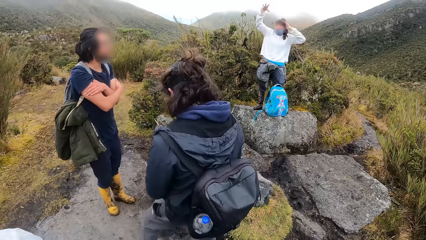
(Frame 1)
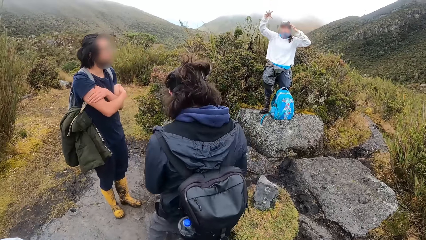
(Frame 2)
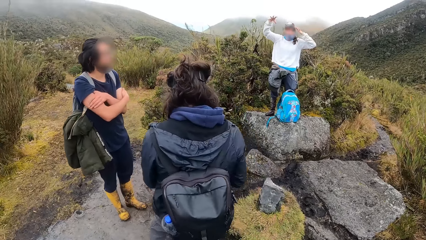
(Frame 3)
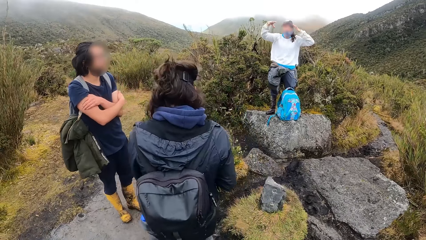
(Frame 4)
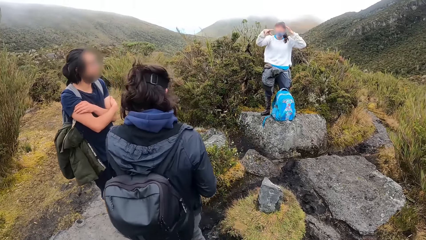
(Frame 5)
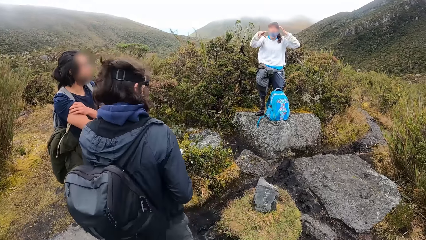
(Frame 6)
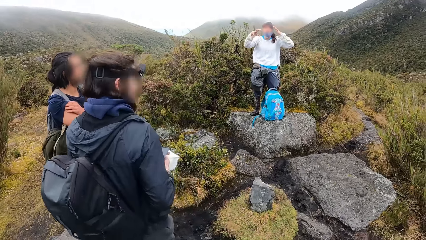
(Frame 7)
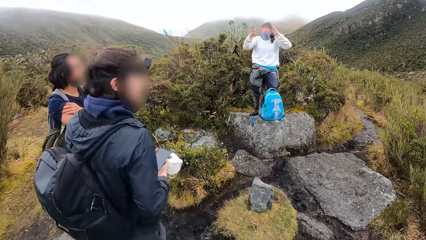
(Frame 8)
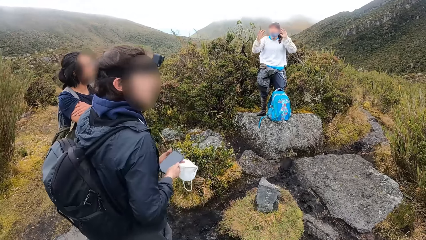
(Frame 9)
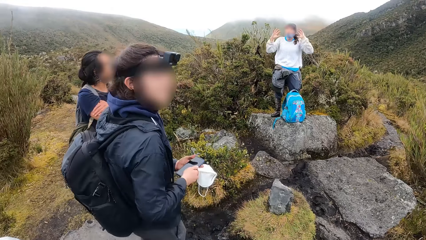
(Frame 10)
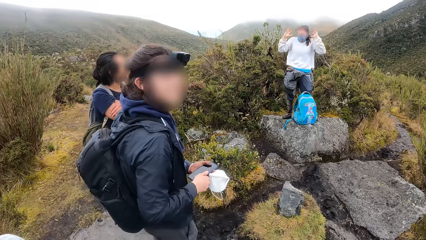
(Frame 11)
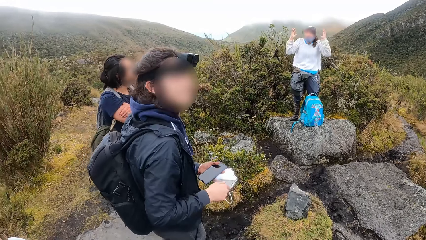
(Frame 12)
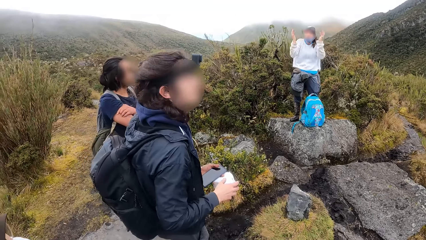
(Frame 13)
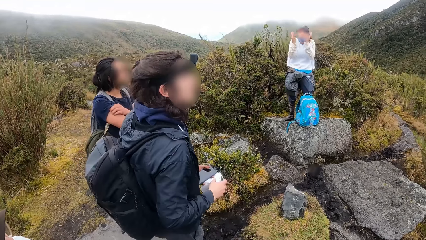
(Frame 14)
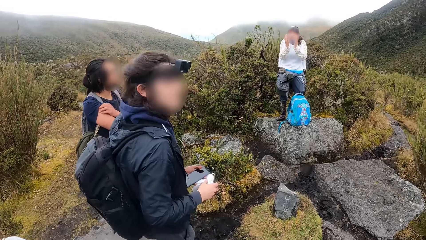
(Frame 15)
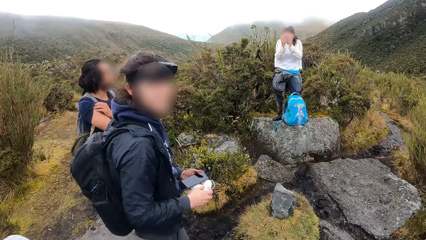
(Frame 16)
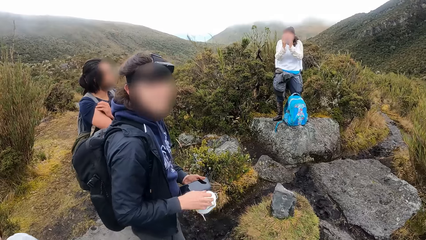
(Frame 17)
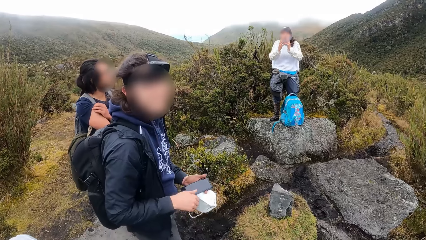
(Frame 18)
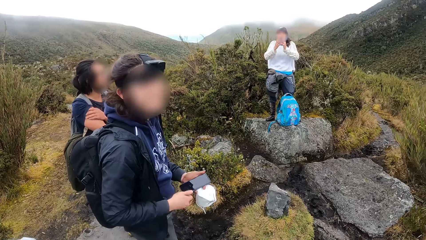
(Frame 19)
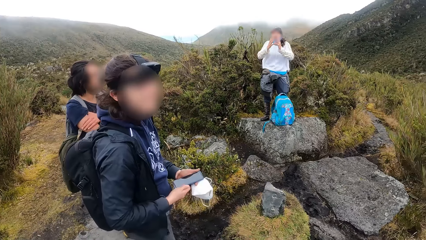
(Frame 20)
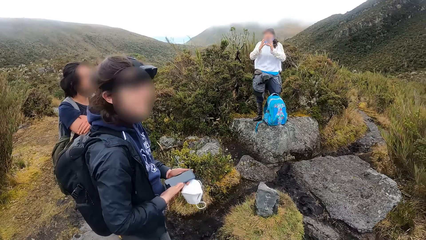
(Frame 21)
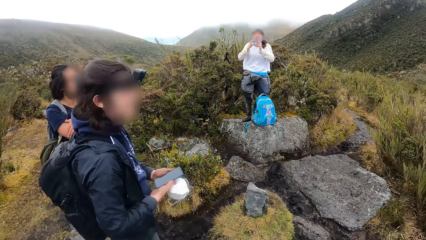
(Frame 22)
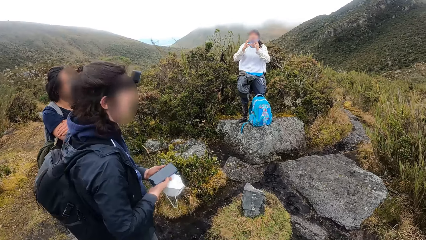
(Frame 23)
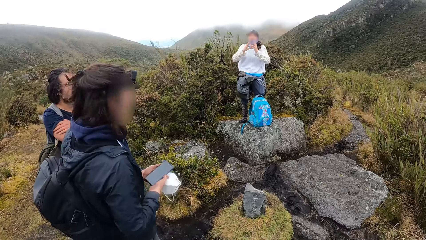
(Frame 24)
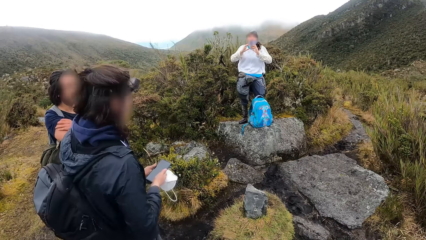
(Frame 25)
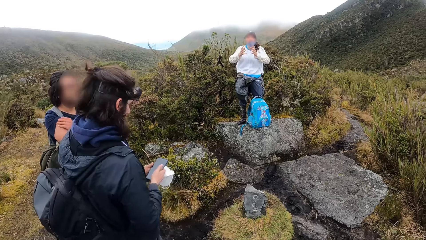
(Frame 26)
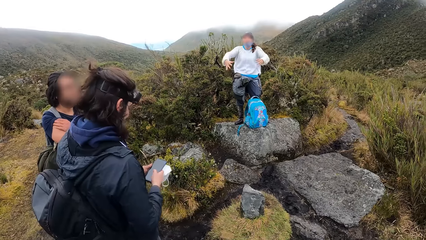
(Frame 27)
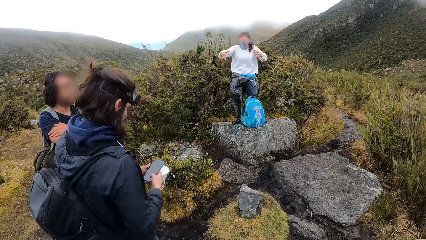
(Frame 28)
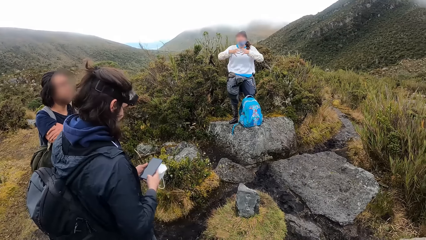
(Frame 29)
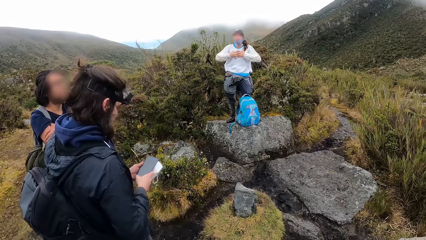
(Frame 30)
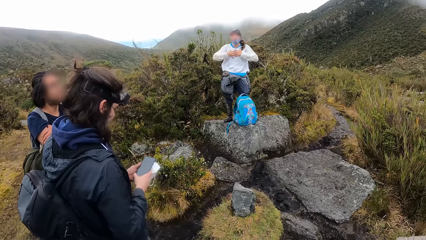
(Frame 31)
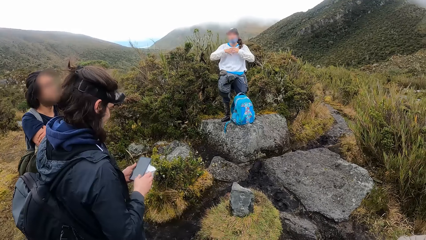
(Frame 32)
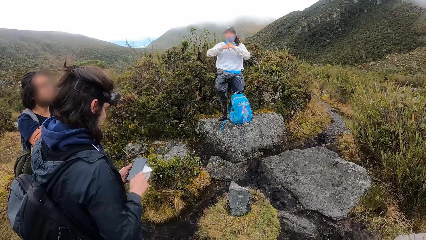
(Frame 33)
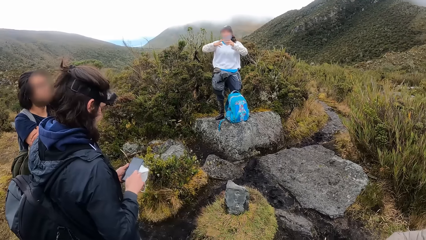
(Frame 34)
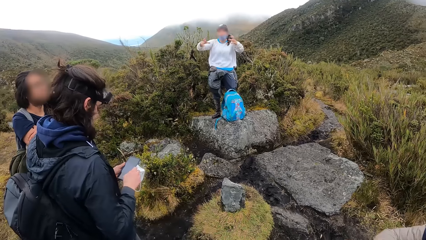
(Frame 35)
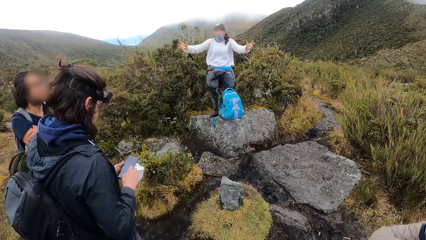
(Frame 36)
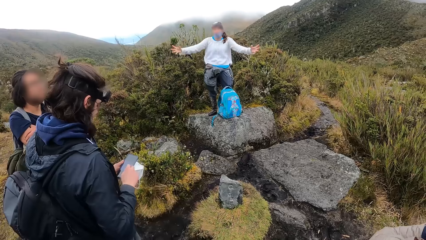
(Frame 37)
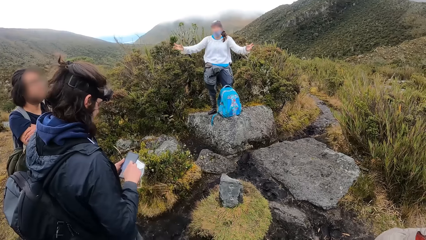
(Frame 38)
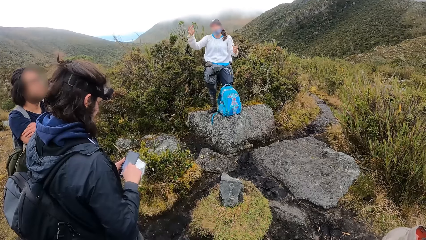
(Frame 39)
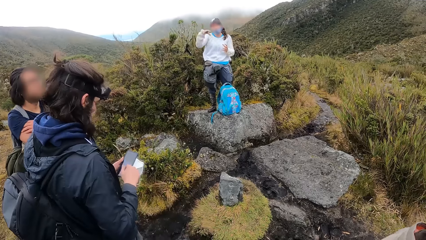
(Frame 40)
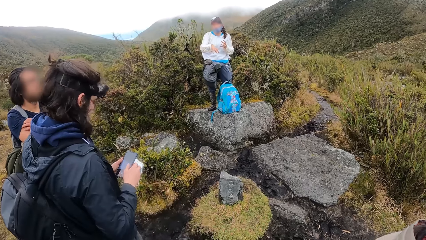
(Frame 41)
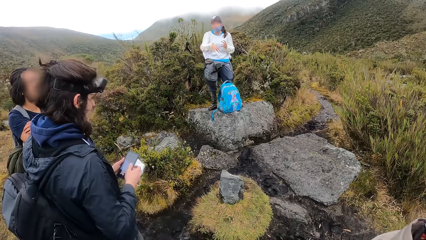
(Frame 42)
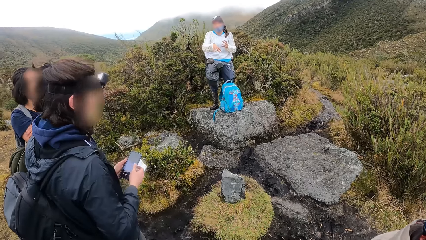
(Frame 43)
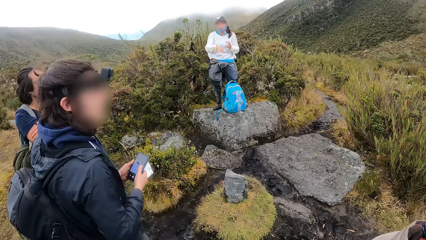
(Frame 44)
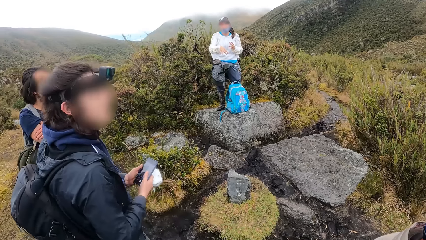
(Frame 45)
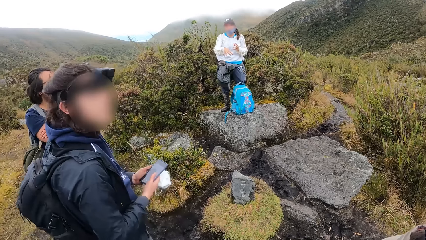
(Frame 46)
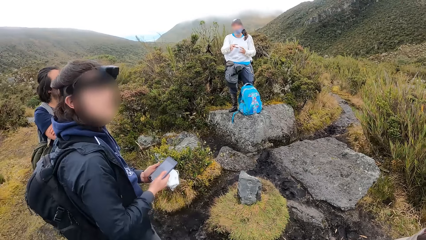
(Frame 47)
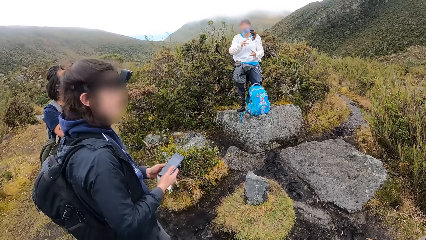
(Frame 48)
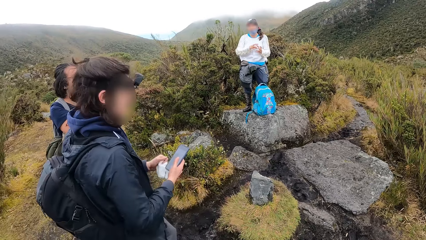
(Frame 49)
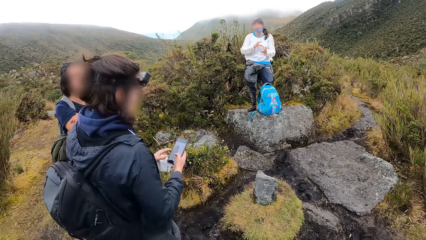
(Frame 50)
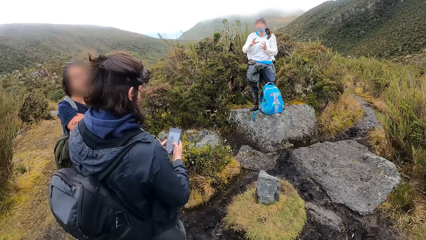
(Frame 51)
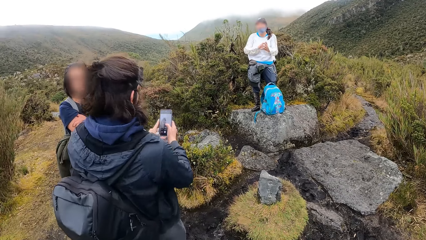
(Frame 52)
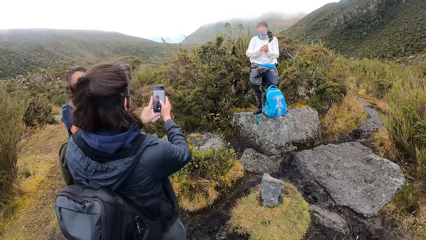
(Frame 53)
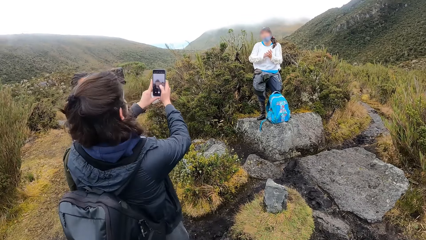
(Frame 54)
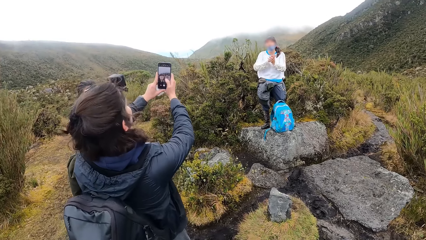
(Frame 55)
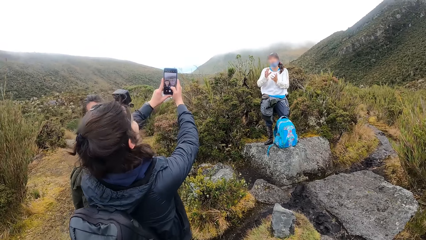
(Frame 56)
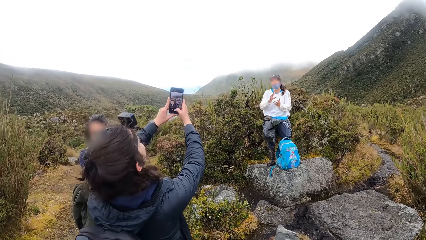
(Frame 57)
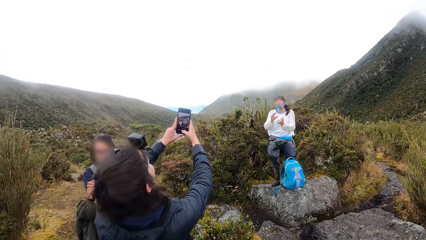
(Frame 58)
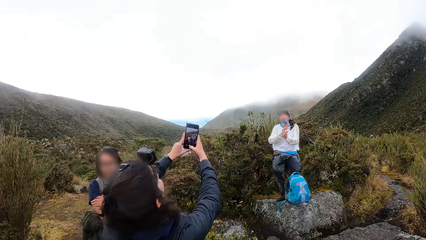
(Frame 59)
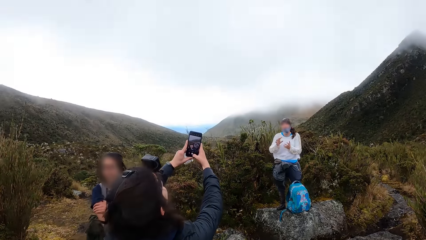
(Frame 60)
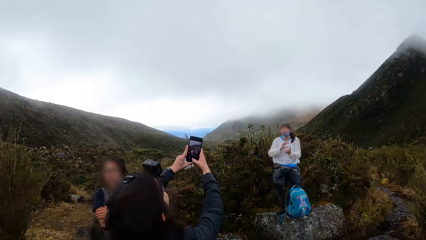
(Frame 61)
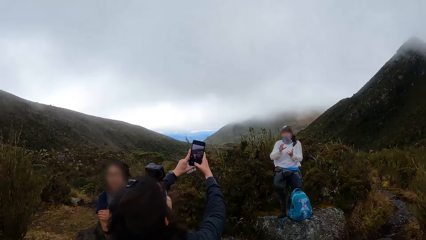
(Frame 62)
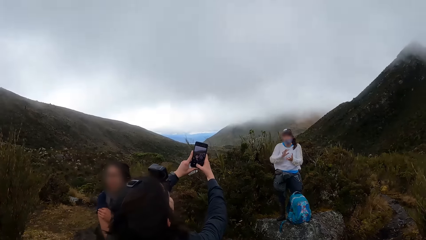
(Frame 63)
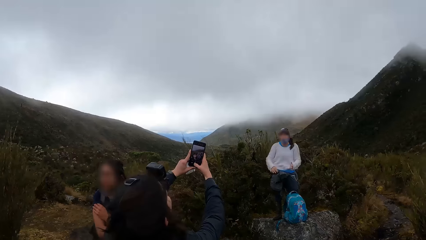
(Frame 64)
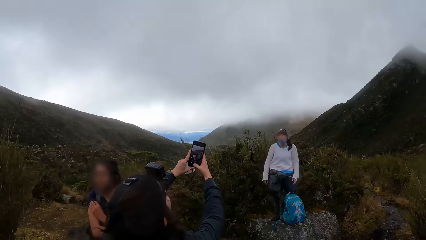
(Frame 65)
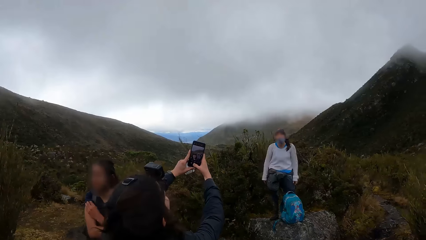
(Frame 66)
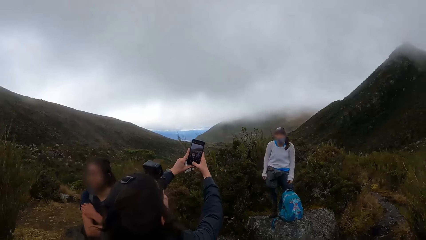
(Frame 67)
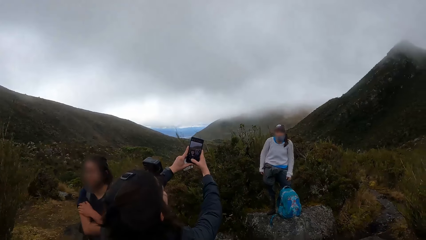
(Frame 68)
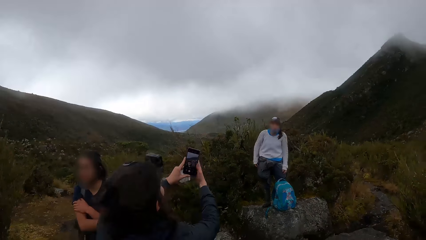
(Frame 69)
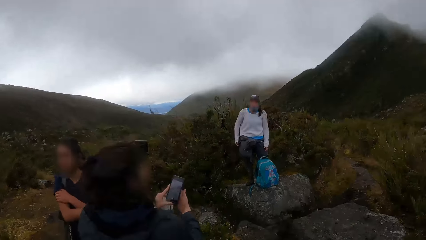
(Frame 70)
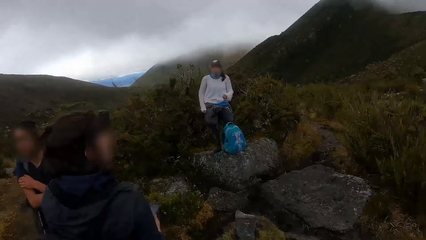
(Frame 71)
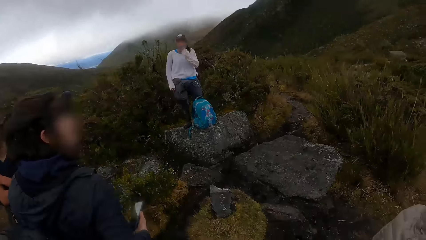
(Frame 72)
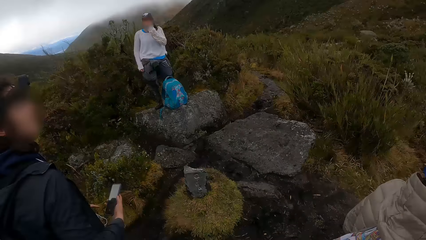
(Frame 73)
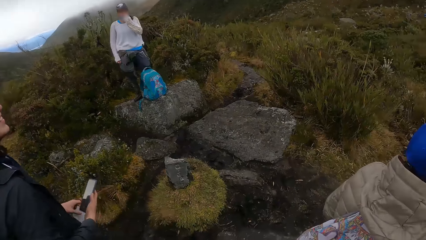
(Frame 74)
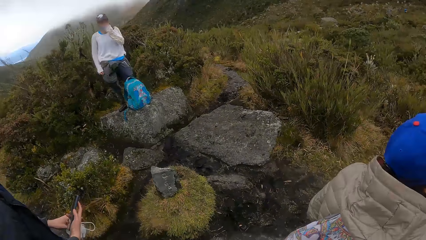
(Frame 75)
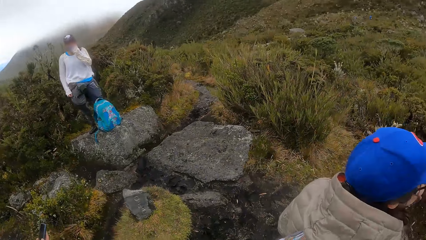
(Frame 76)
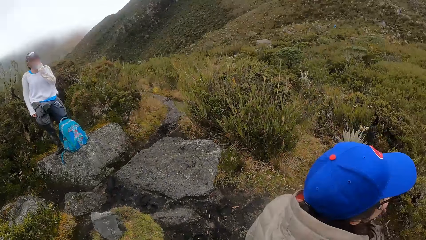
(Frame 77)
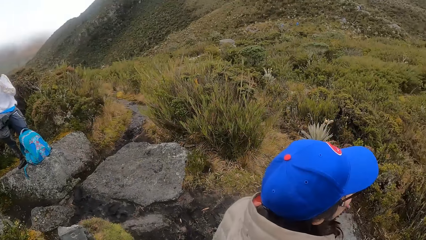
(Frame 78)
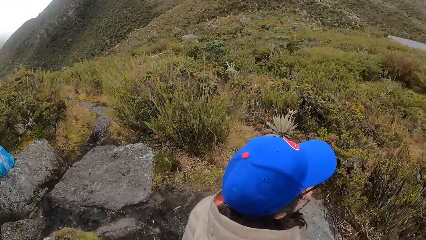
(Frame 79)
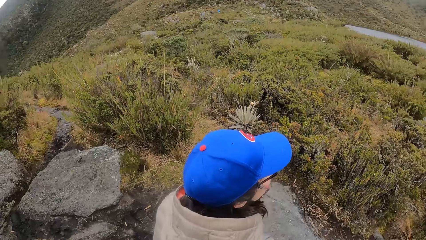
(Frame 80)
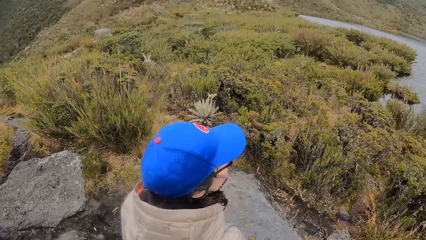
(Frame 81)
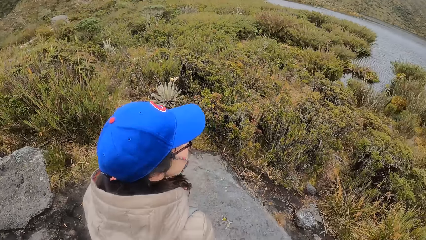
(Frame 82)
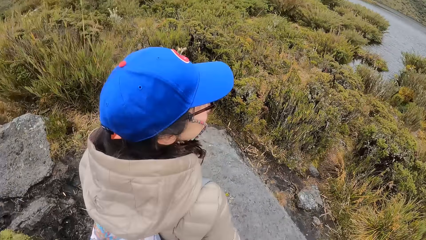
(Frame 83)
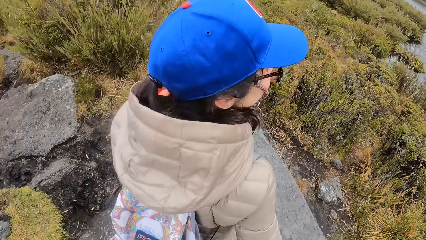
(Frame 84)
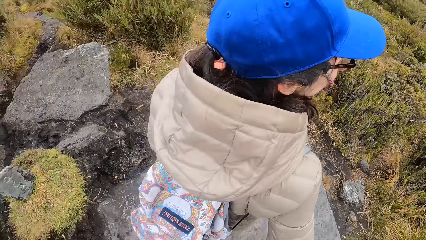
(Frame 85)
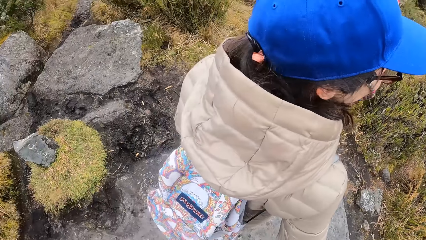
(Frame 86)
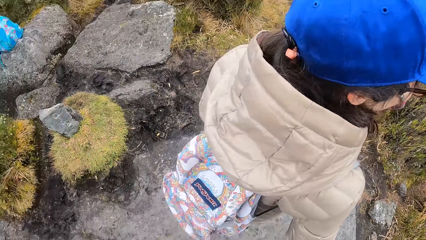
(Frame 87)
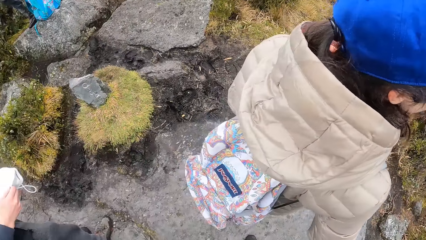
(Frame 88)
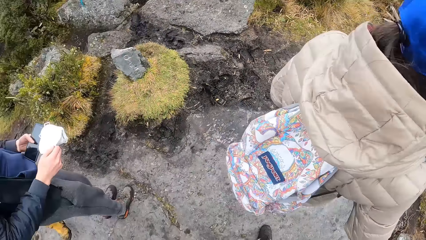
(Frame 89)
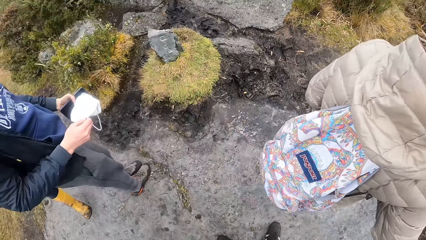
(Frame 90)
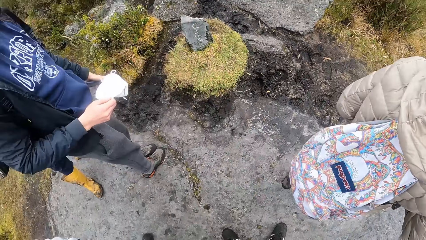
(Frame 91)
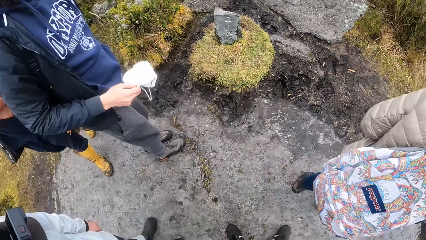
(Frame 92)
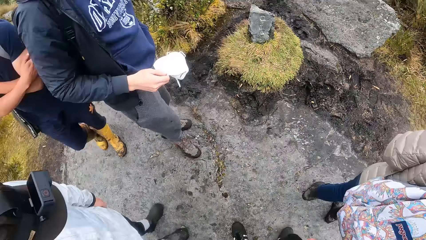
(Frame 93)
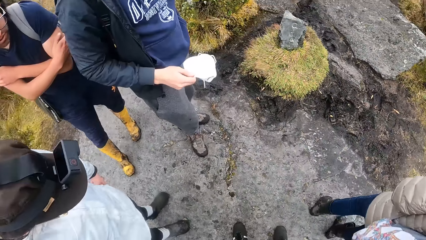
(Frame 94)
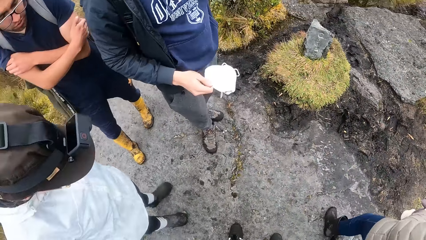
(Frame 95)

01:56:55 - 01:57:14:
A person talks to another person. The camera wearer talks to a third person. The third person uses the phone. The camera wearer looks around.
